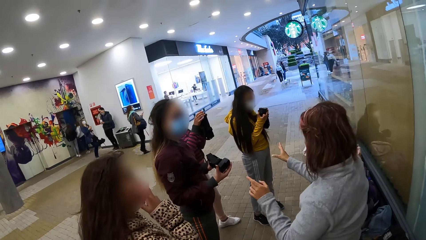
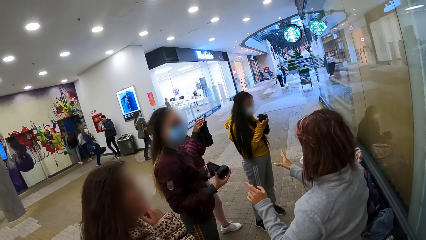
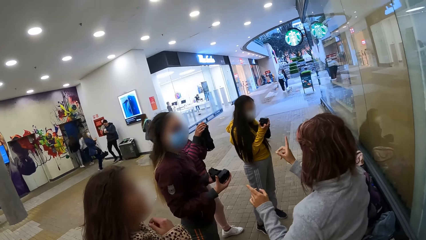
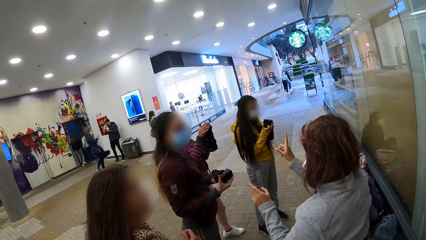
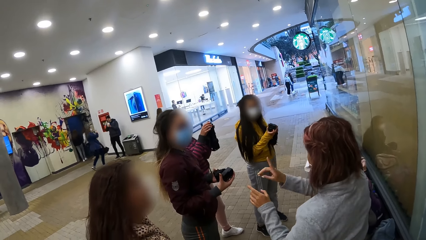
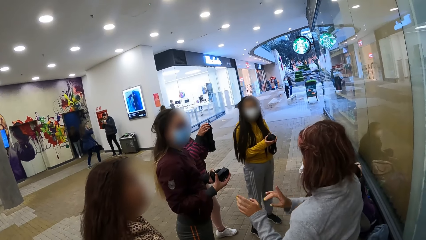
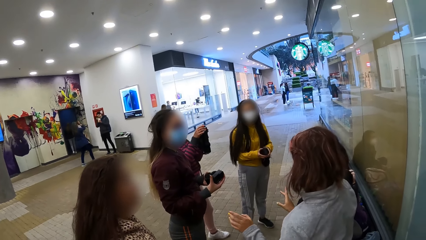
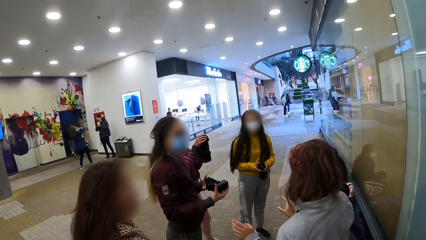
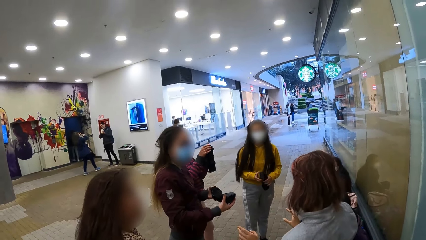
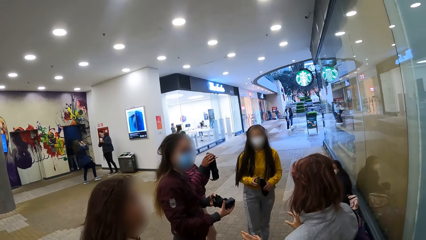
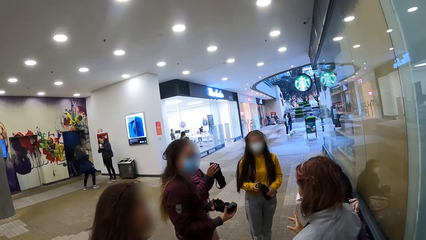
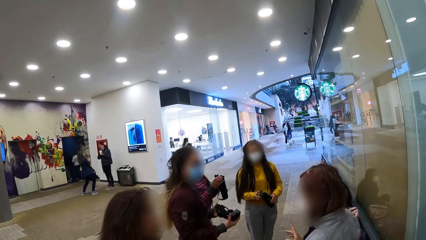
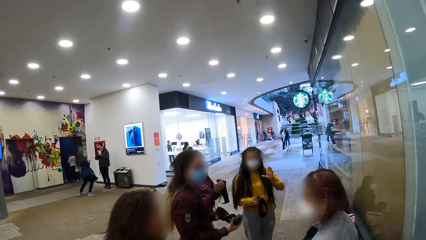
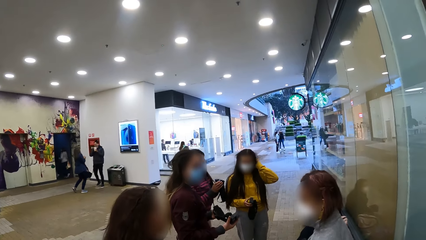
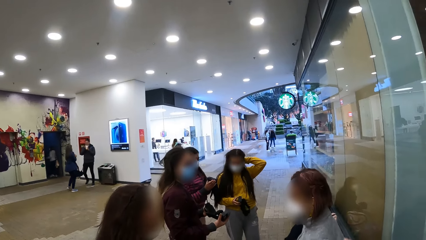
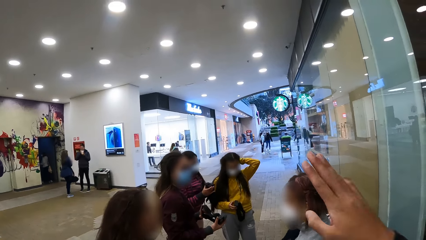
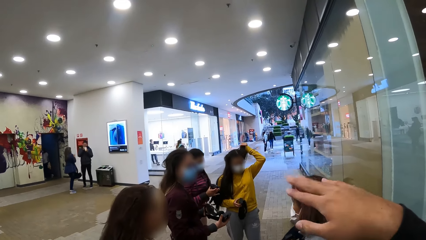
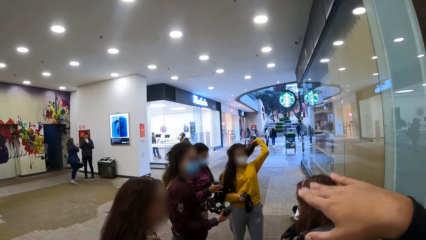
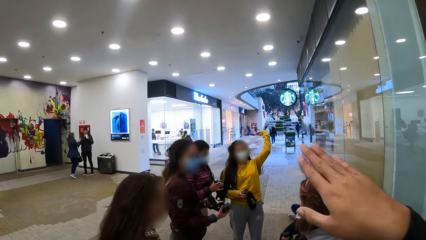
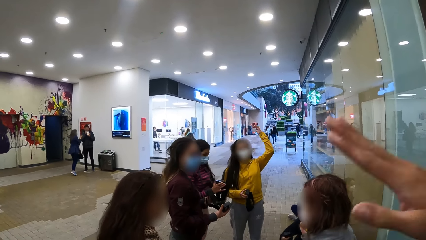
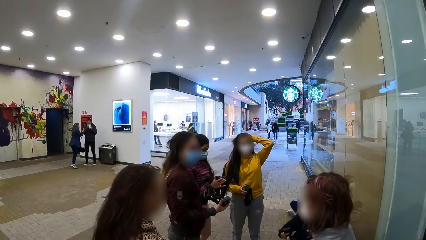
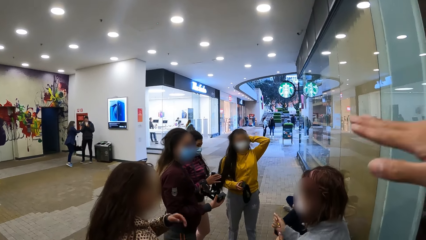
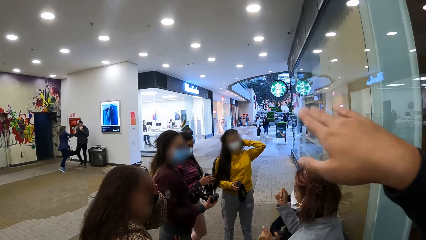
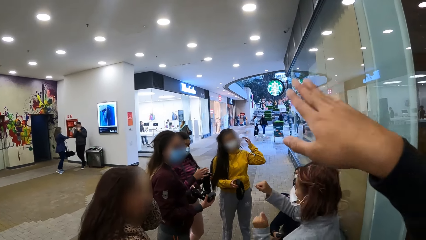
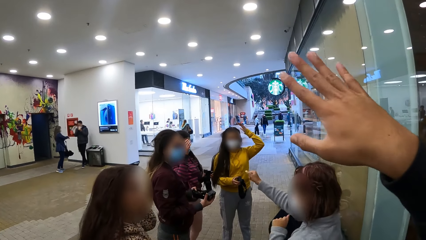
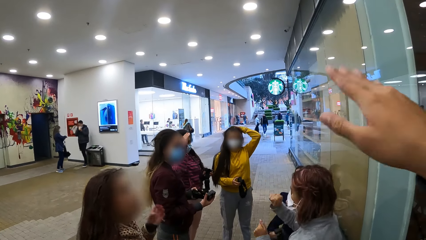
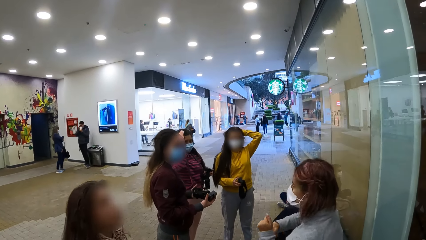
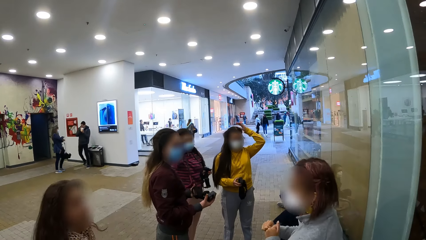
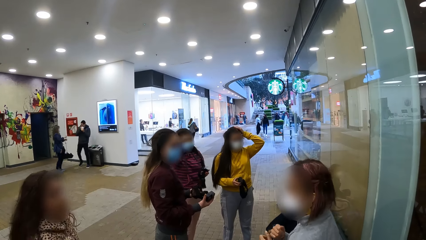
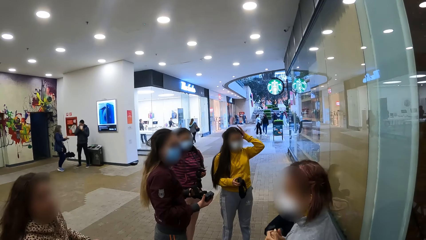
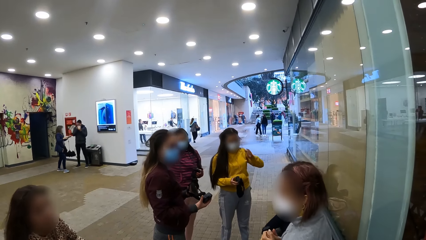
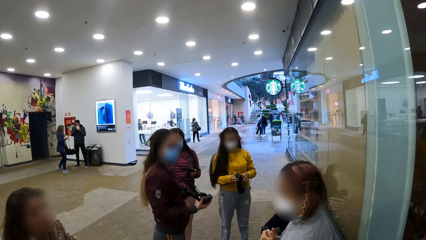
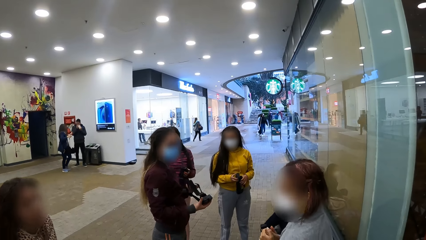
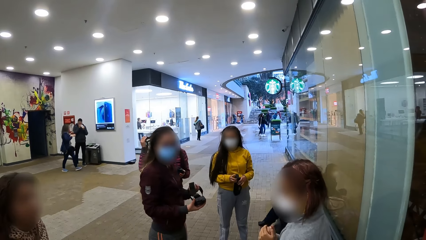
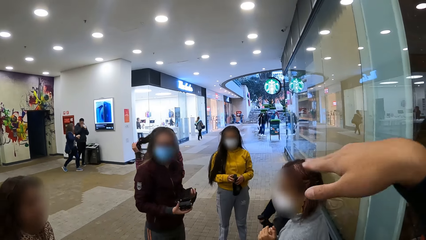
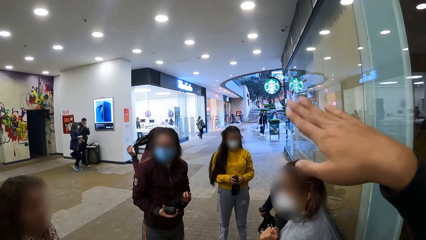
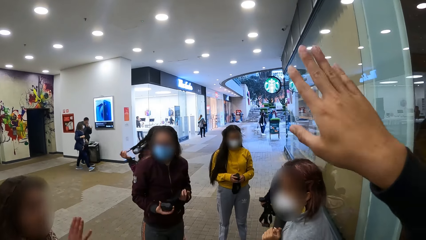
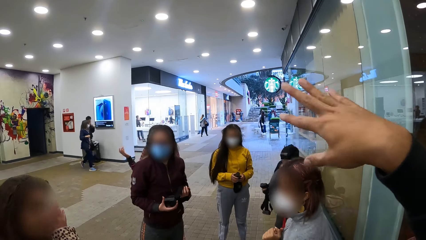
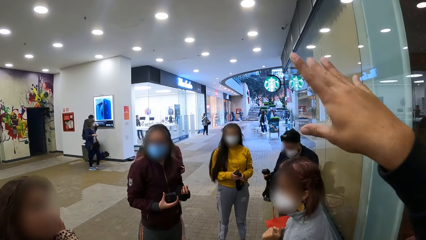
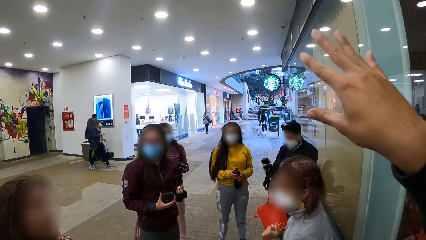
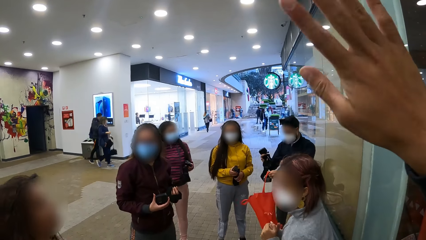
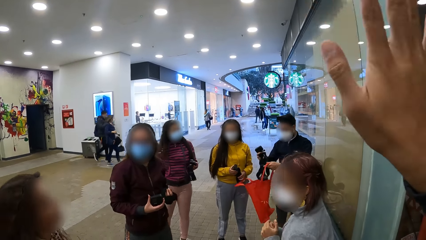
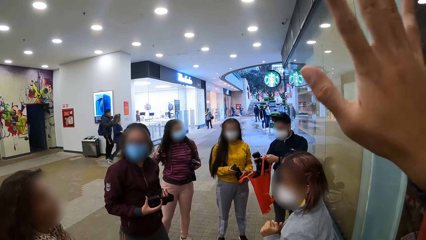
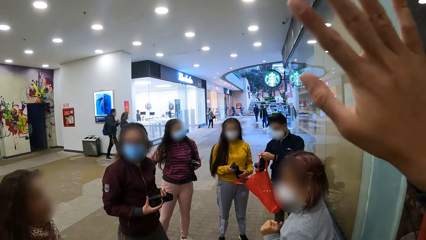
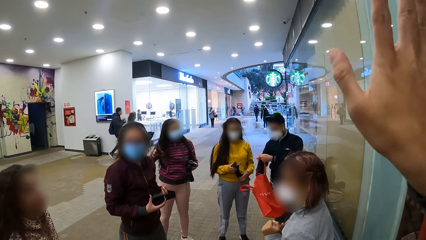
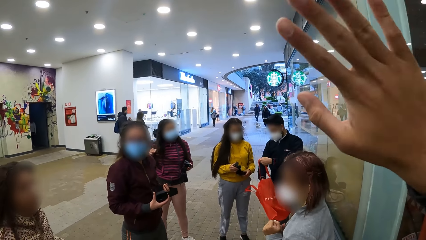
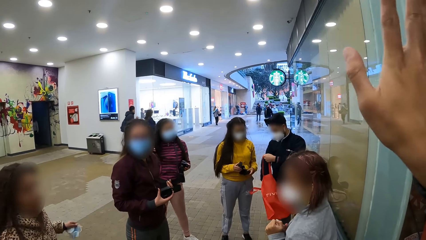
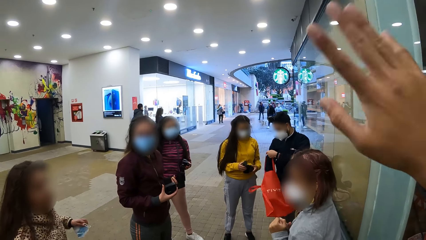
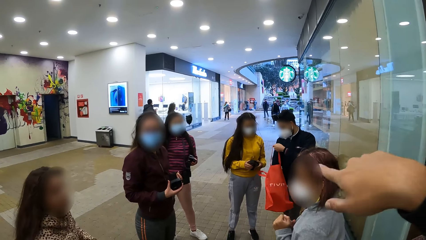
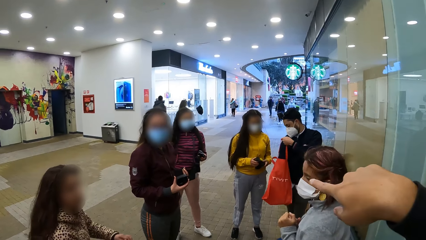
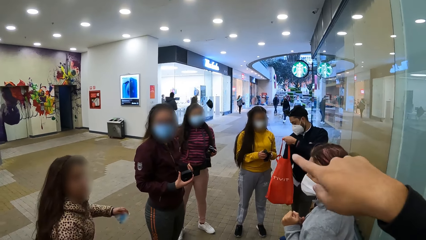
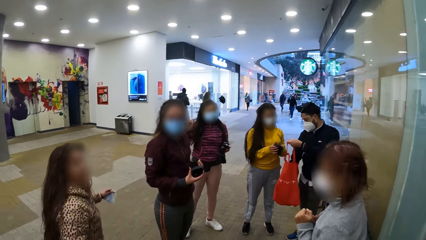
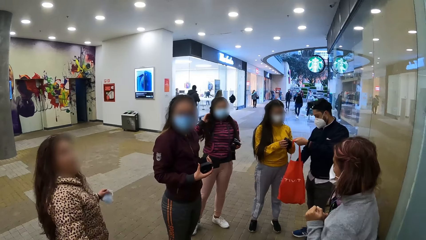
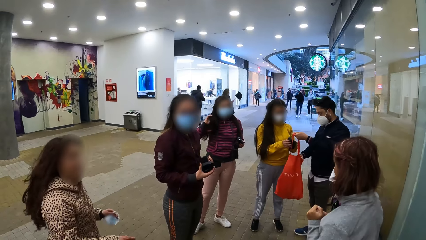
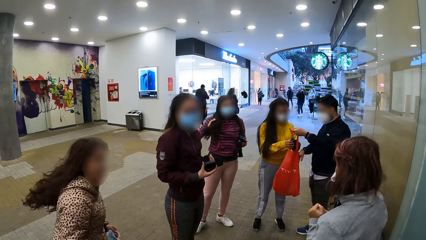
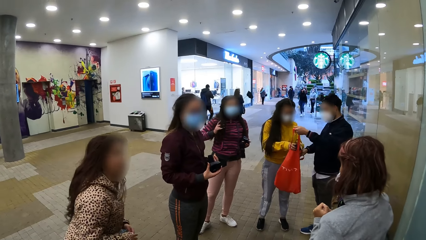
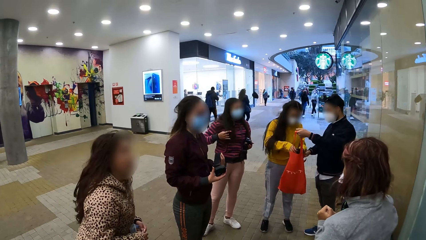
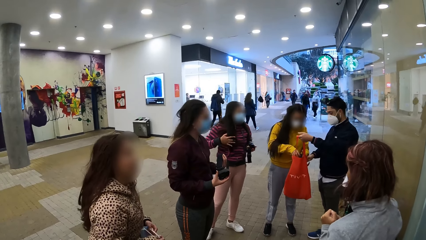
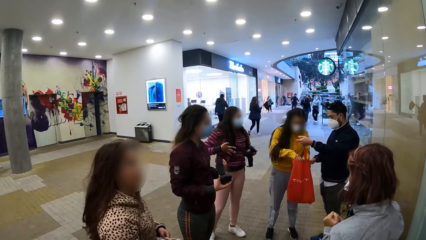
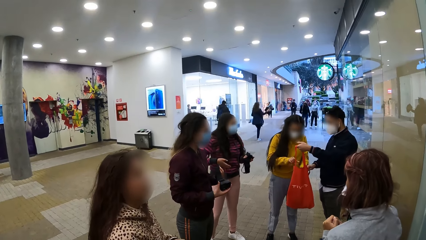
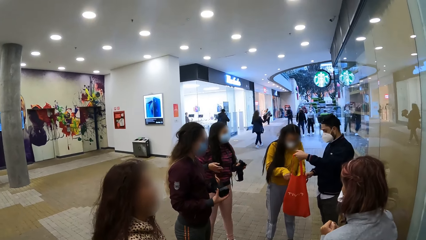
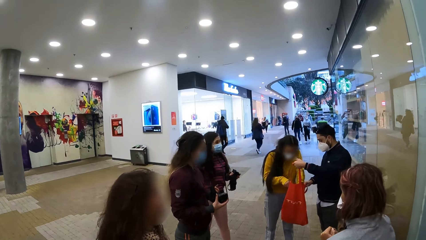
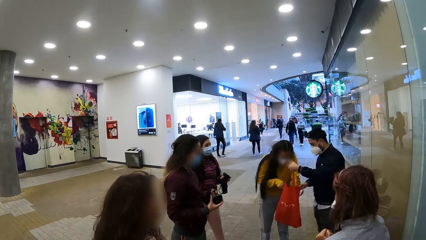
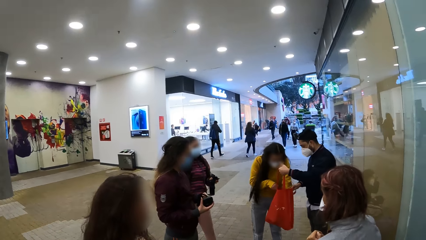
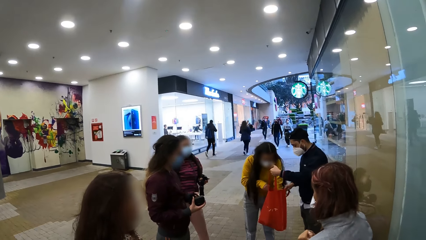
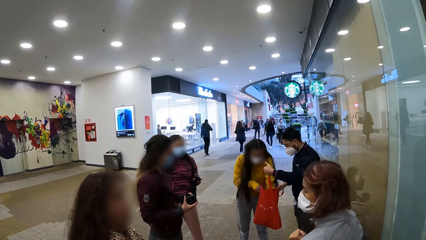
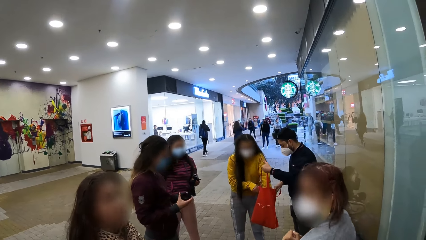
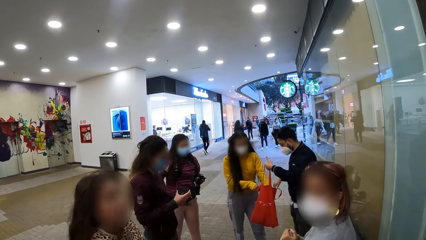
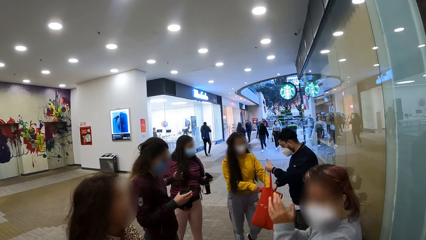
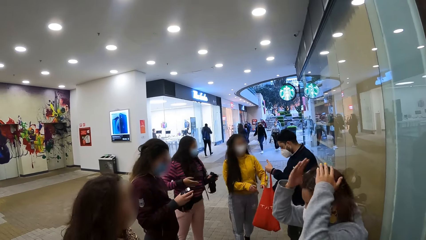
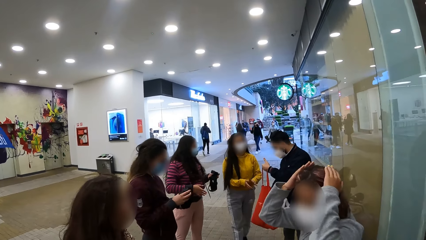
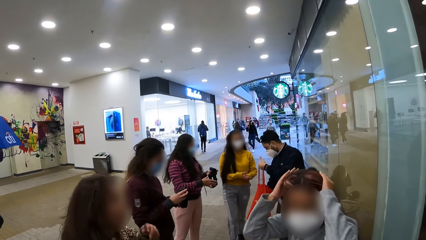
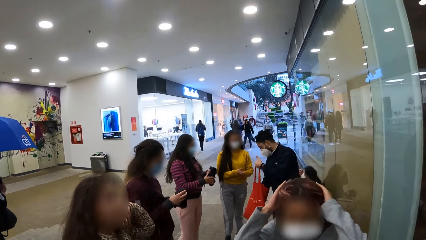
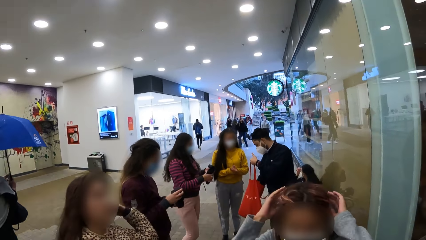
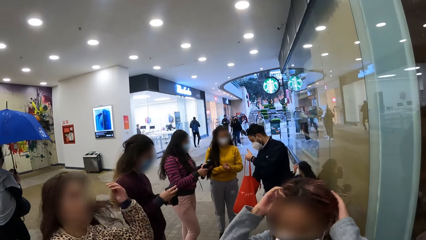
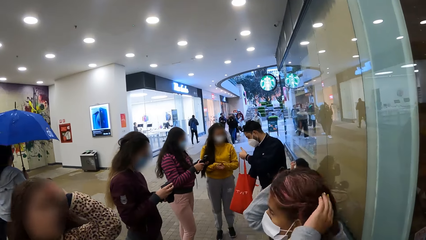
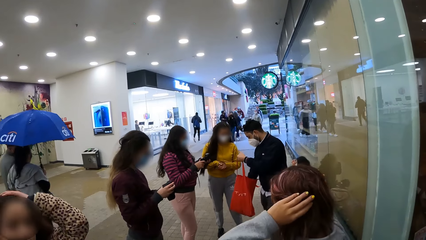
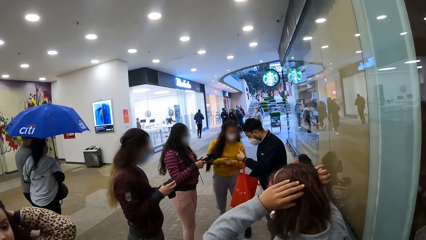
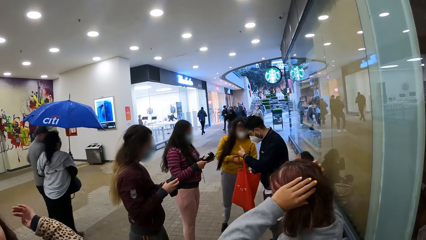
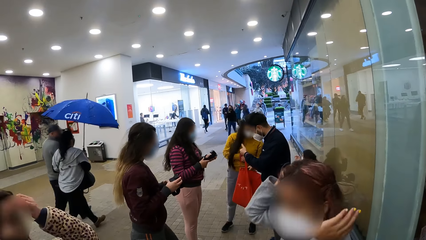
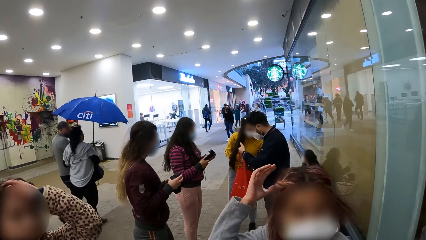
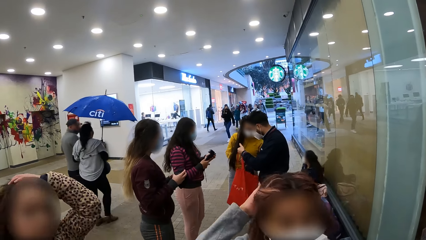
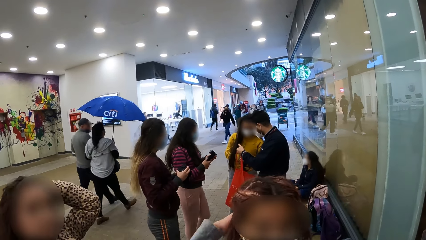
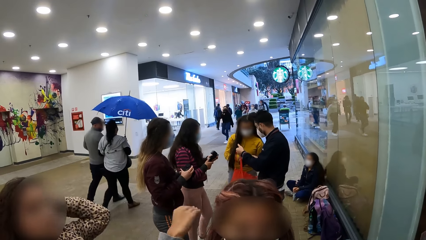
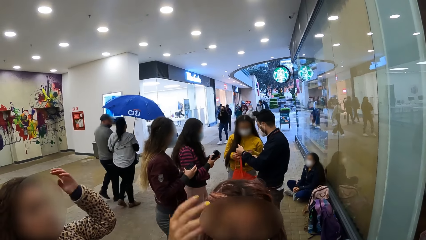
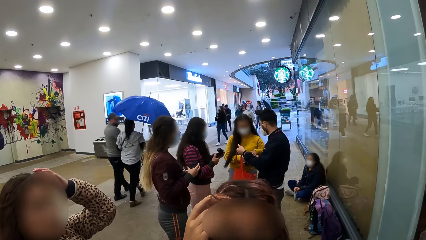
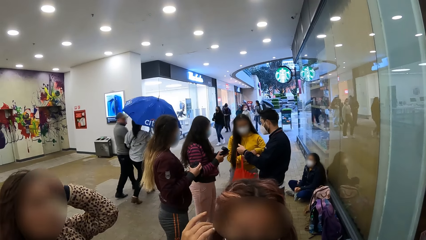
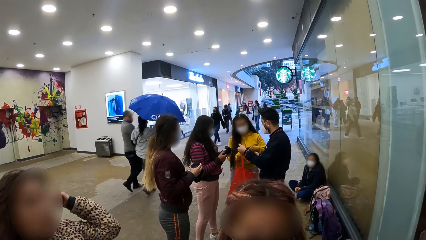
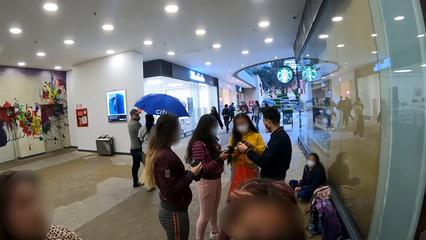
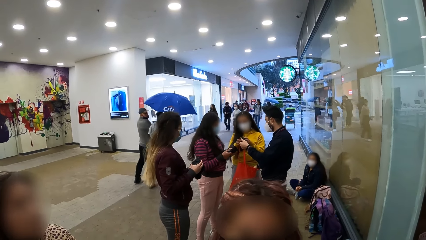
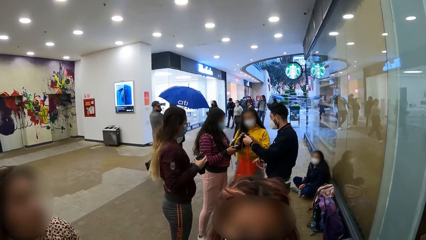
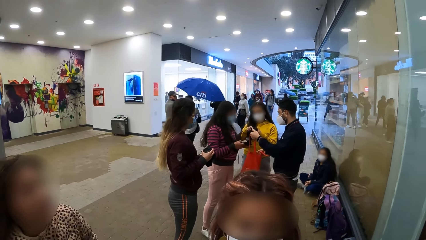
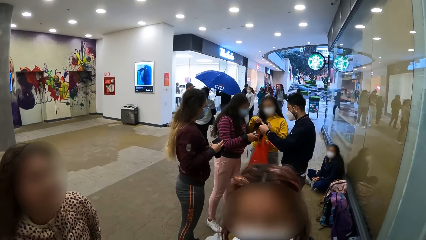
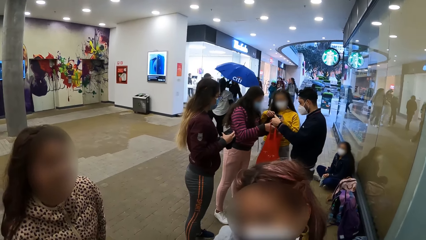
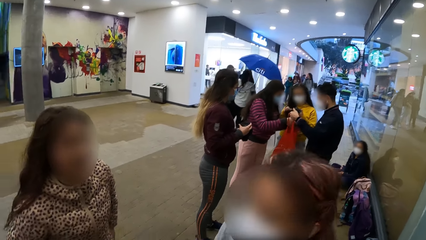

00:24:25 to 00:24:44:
The camera wearer looks at women. They talk to a group of singers. They converse with the women. They look around. They look at the women.
